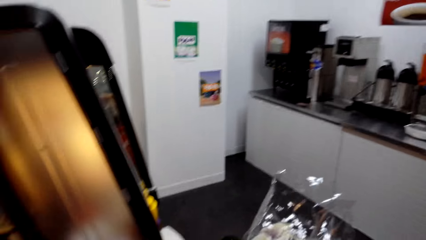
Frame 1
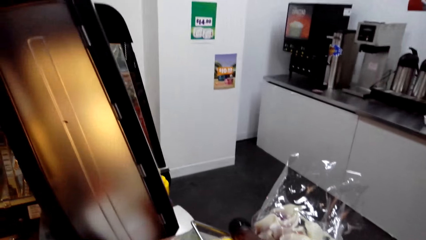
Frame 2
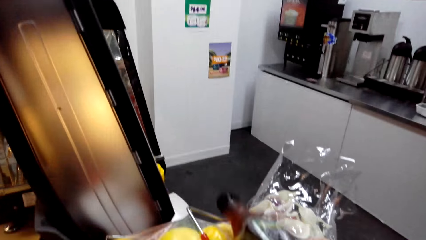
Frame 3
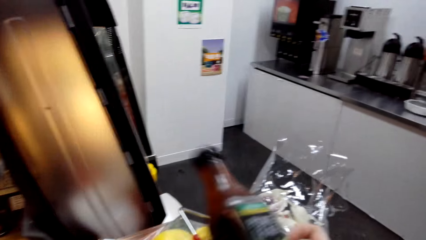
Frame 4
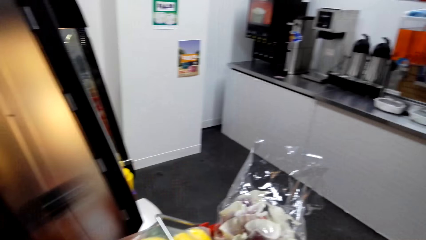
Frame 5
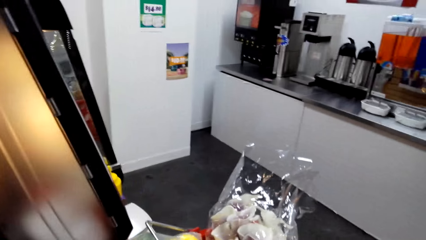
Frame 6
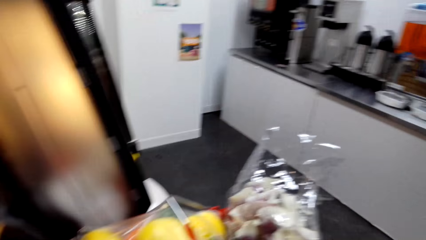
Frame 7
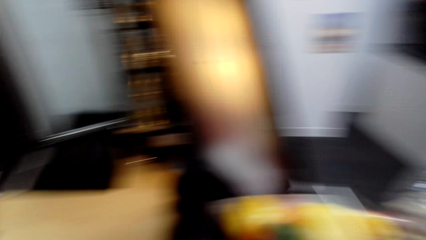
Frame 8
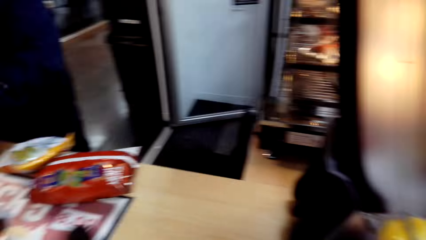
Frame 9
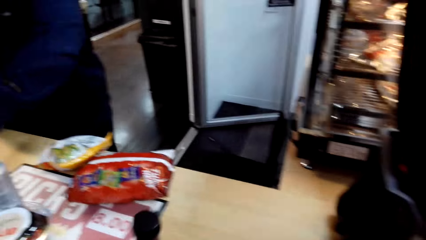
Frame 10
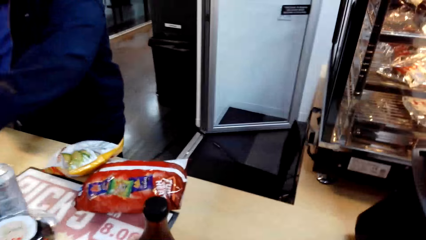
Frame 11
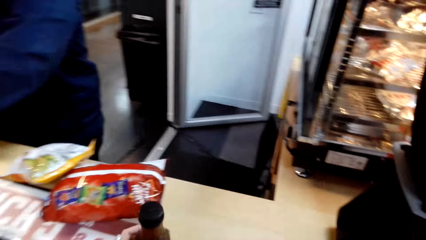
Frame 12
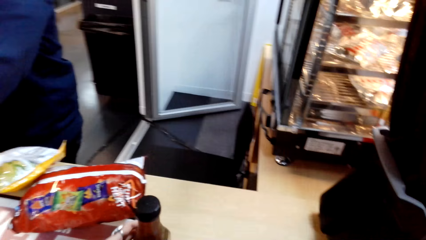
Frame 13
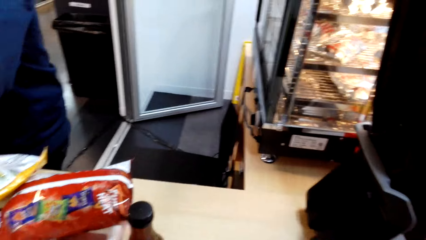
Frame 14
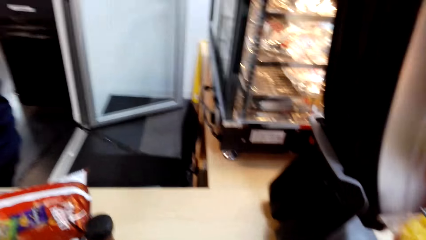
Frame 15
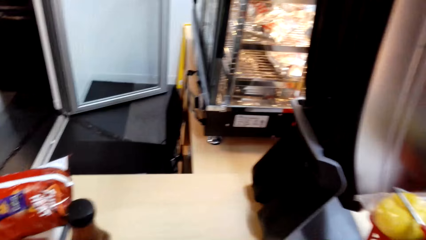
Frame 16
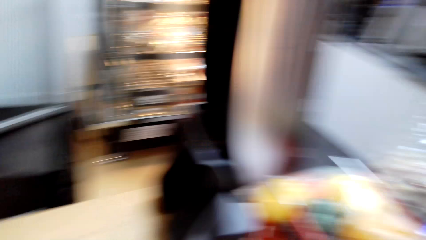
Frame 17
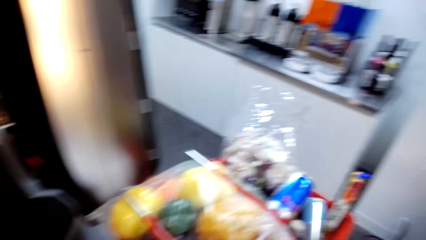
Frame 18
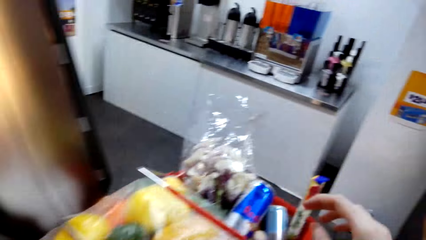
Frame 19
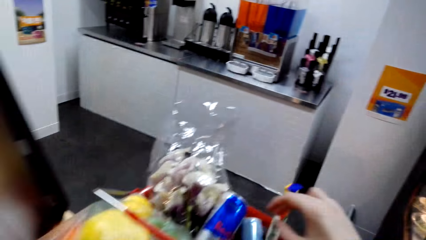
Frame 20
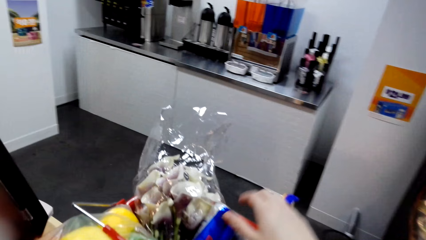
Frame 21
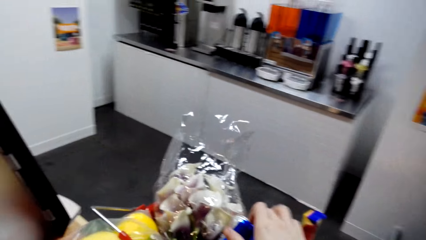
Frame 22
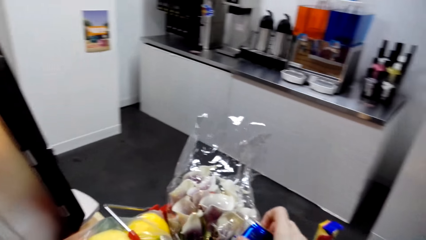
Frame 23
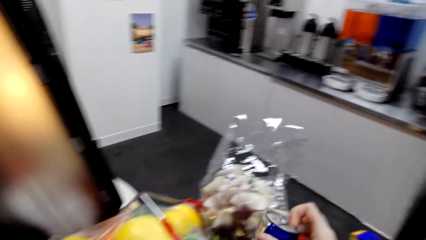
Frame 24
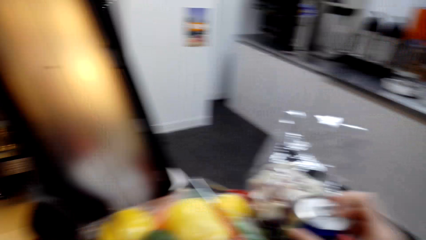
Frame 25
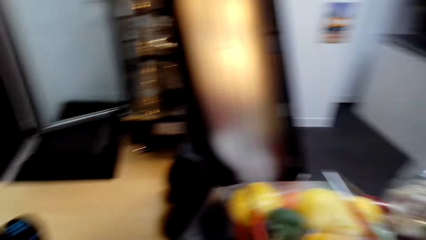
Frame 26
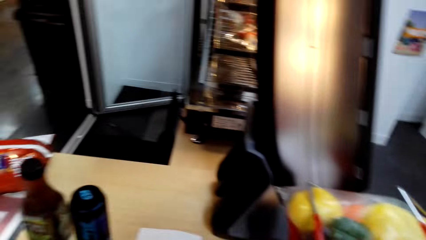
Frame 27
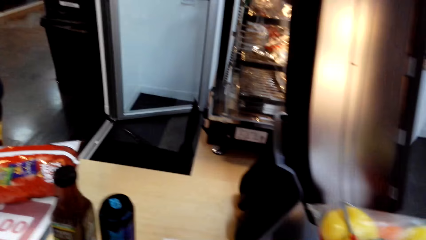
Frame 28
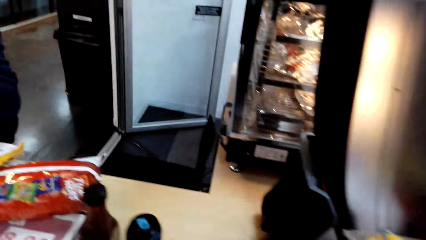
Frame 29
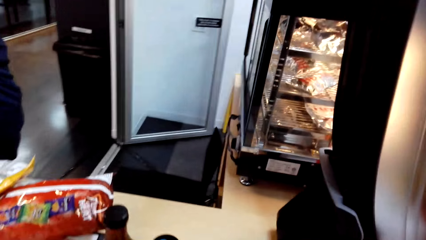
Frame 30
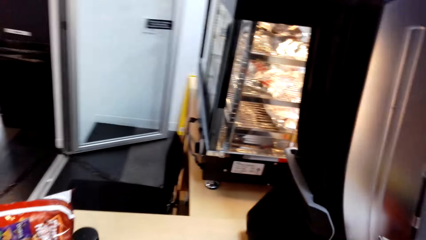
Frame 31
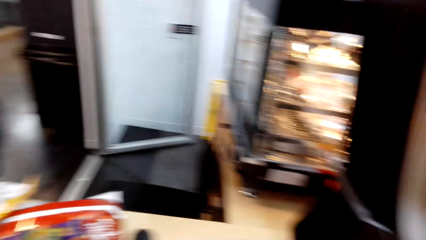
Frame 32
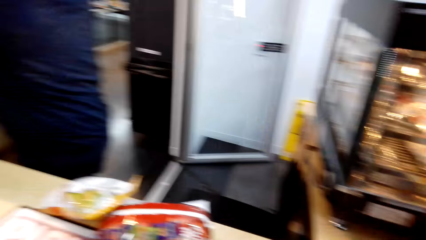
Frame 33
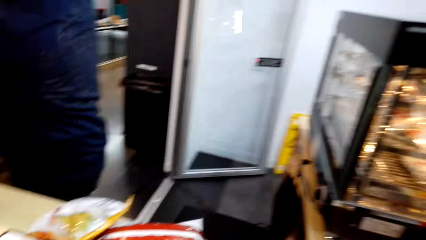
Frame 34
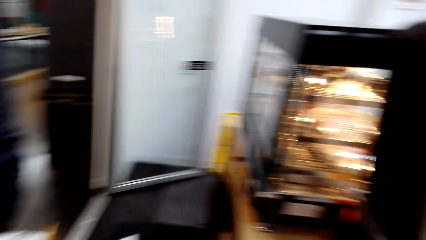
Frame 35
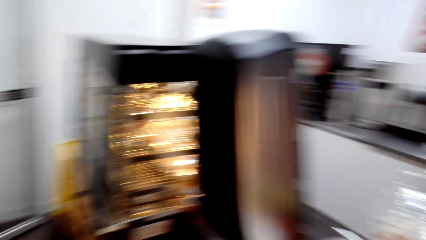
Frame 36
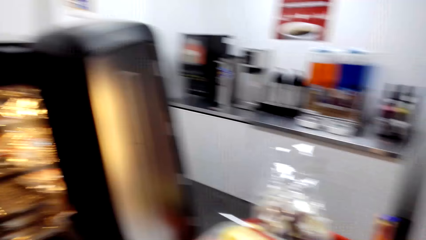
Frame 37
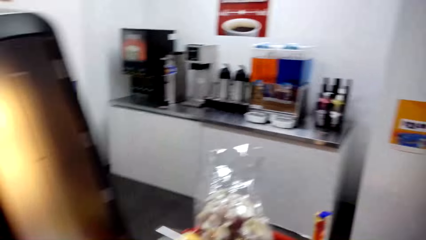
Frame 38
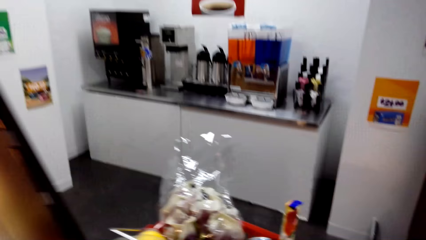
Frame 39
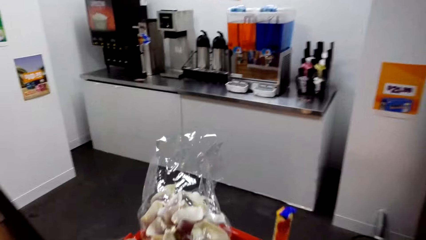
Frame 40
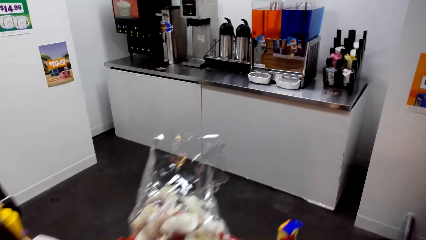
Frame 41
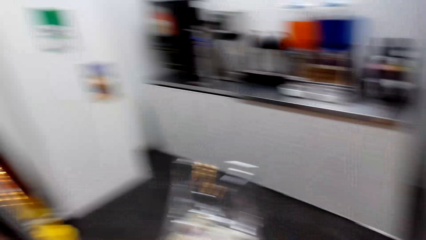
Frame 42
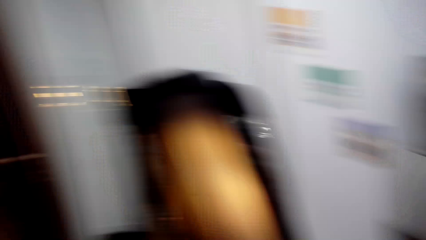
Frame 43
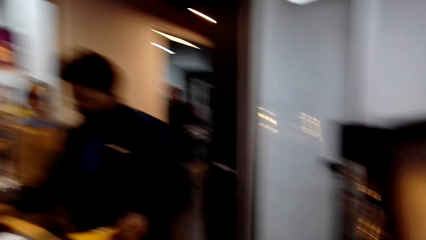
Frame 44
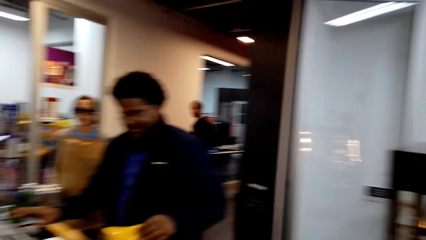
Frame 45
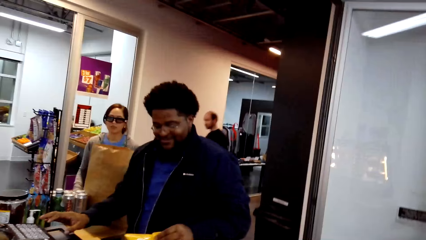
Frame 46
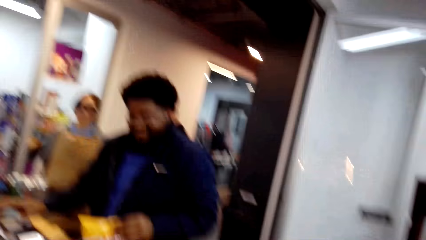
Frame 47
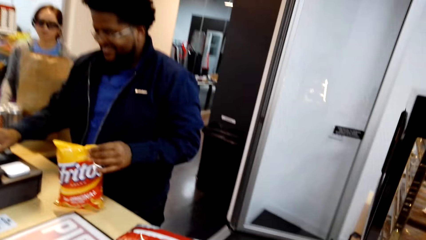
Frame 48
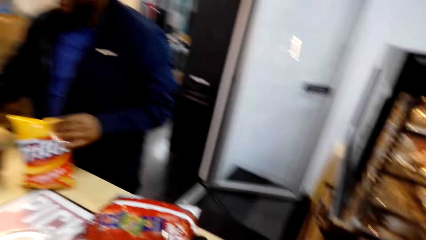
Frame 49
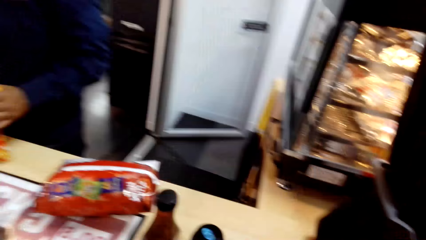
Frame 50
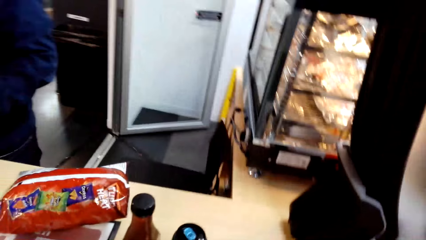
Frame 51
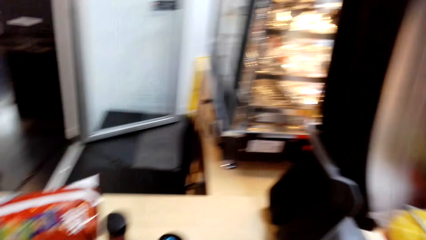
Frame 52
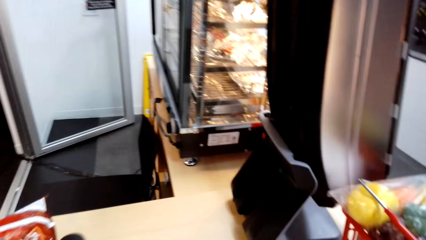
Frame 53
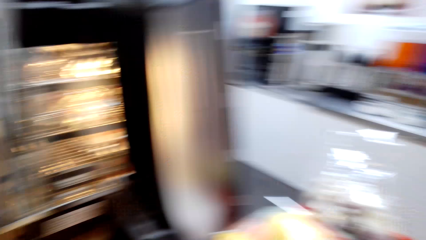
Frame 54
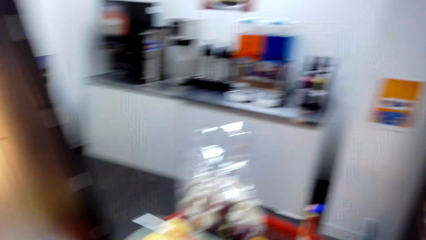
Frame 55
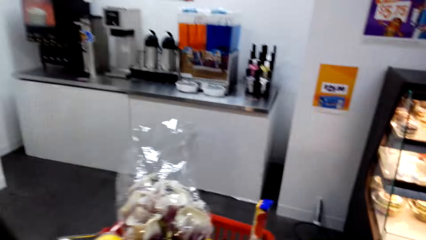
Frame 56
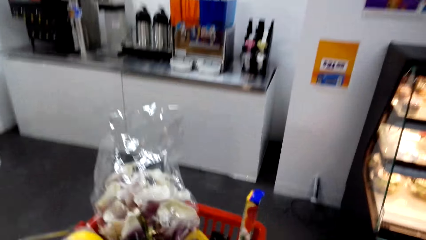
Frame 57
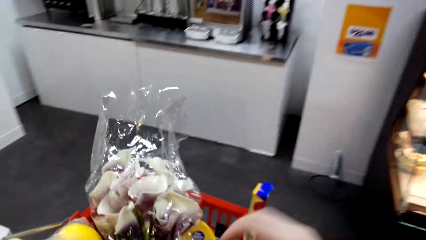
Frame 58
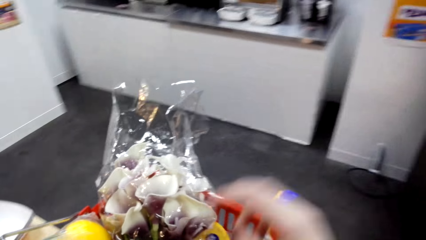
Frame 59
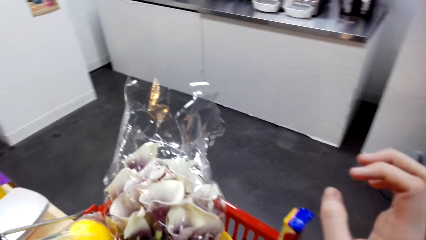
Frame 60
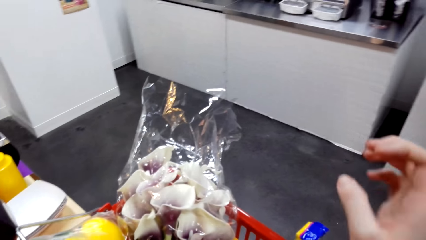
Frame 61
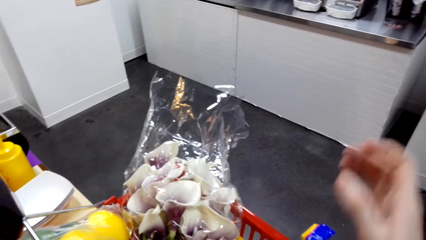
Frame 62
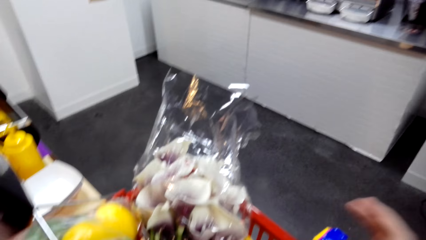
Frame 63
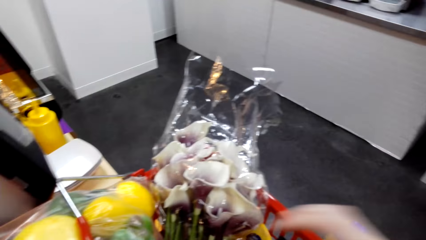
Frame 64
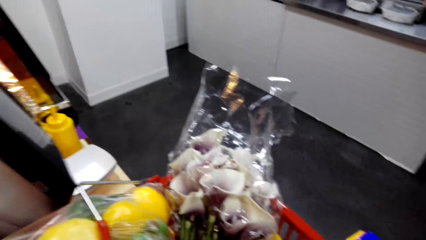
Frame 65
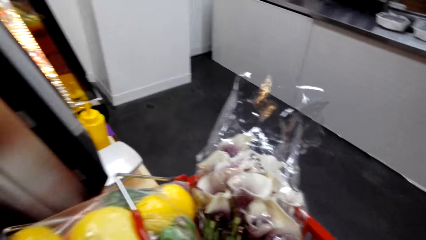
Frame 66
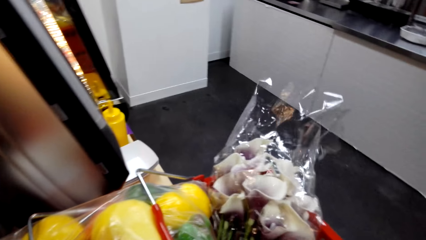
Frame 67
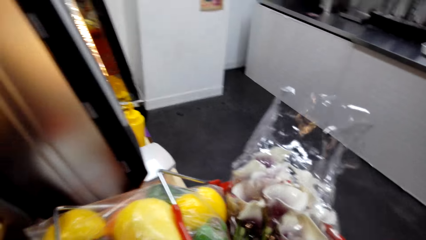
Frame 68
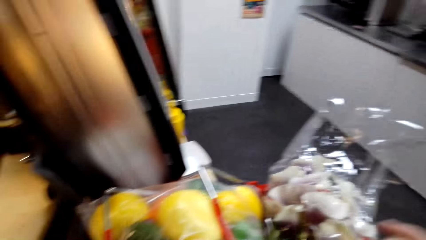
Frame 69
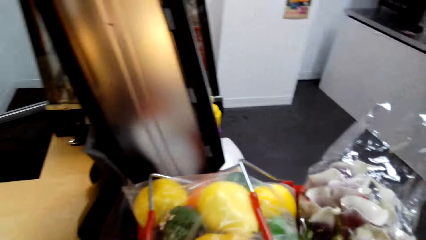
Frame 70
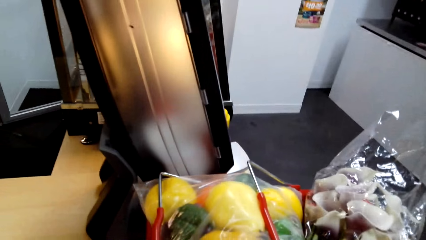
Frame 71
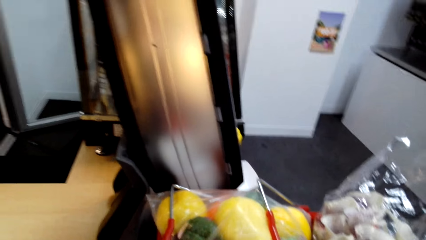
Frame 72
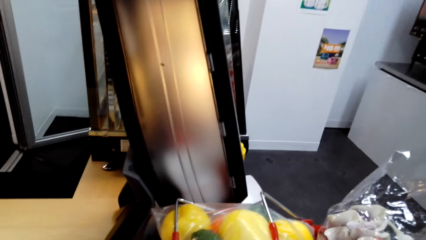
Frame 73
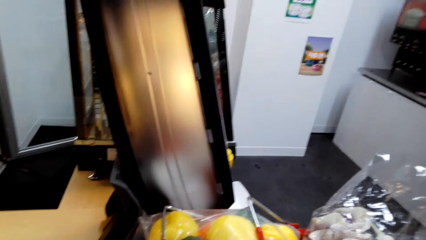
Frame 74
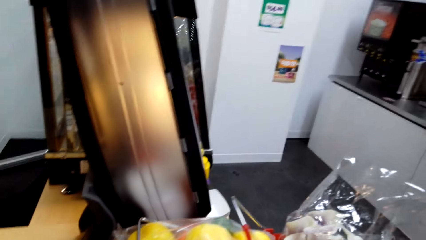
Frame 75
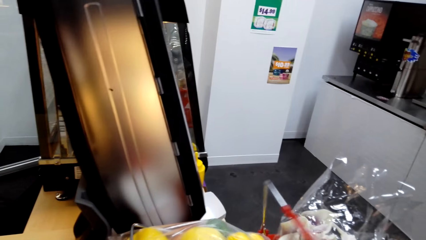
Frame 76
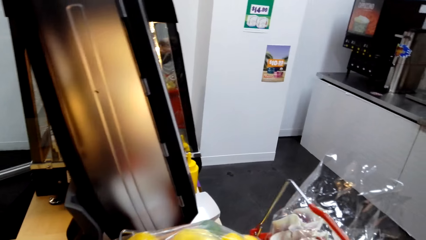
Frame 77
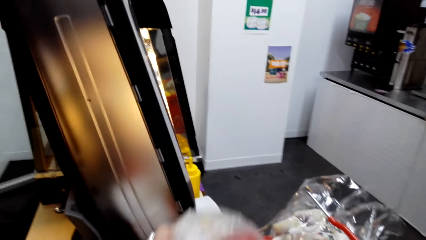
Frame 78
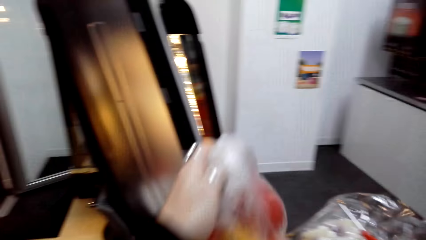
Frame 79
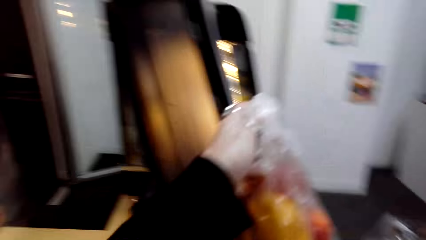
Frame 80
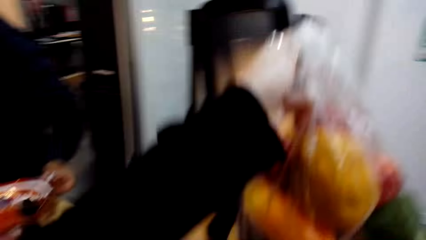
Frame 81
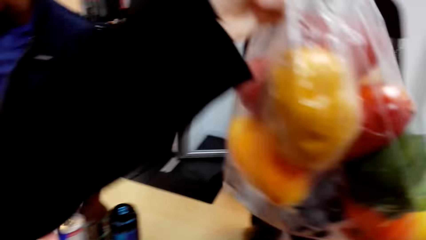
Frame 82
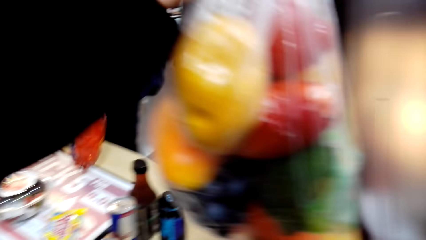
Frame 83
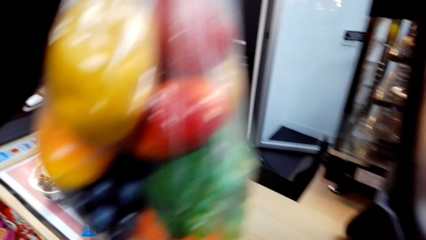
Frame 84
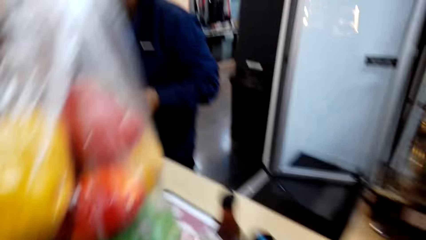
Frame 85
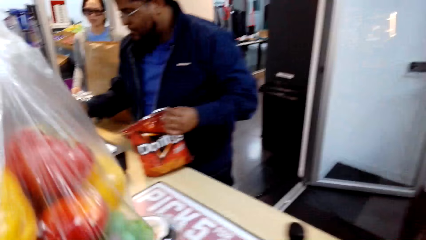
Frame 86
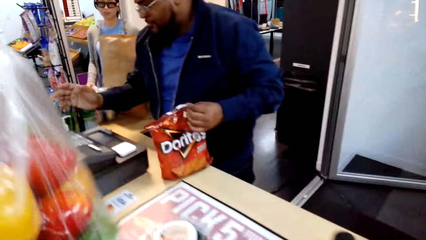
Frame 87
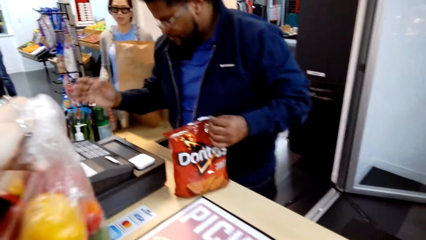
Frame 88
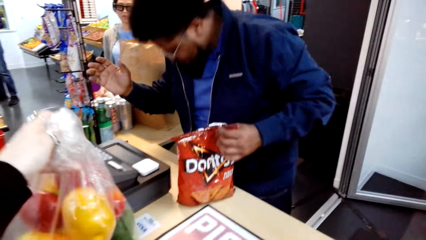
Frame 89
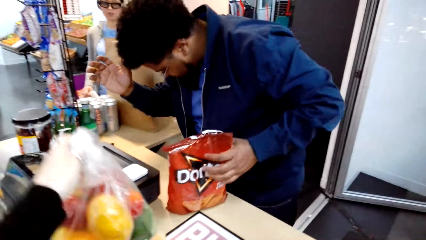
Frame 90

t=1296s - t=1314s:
The camera wearer removes items from the shopping basket. They interact with a man.
